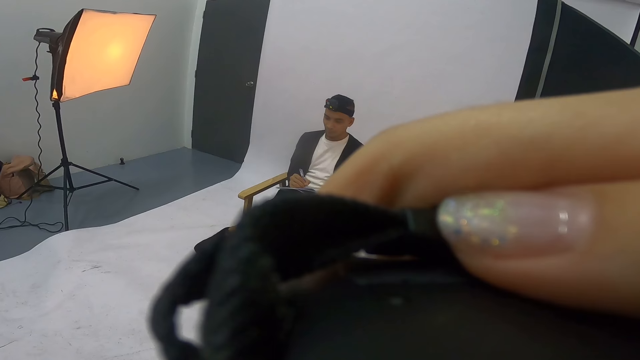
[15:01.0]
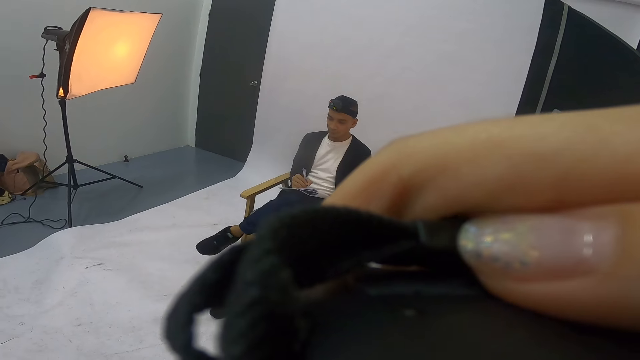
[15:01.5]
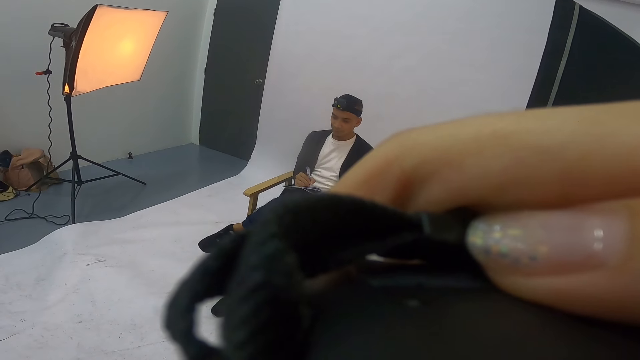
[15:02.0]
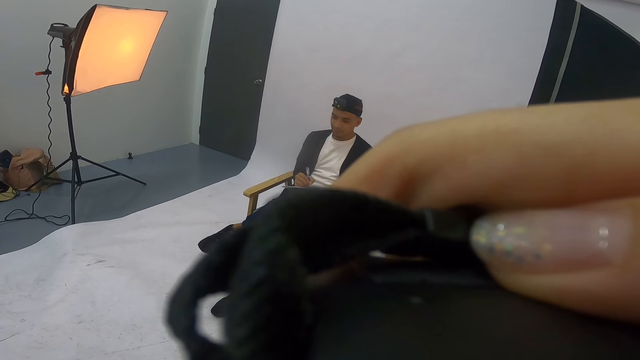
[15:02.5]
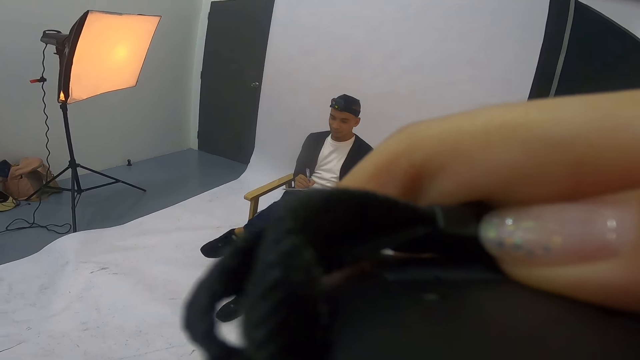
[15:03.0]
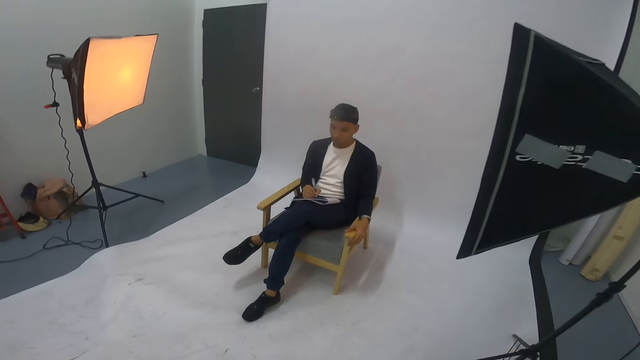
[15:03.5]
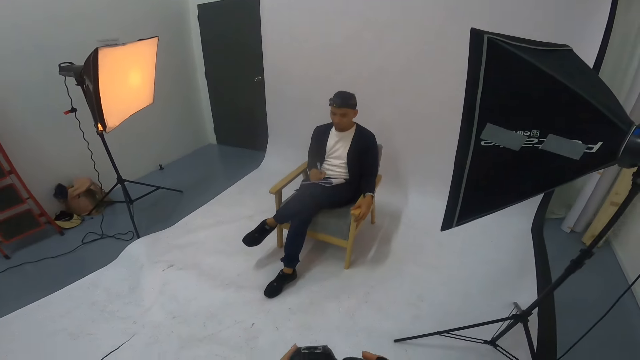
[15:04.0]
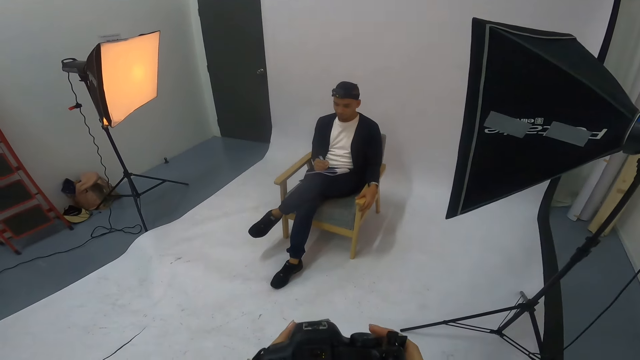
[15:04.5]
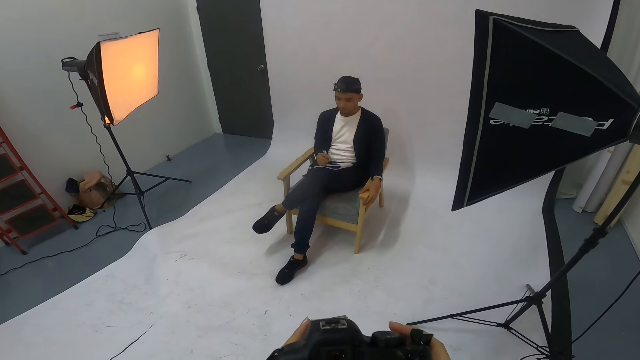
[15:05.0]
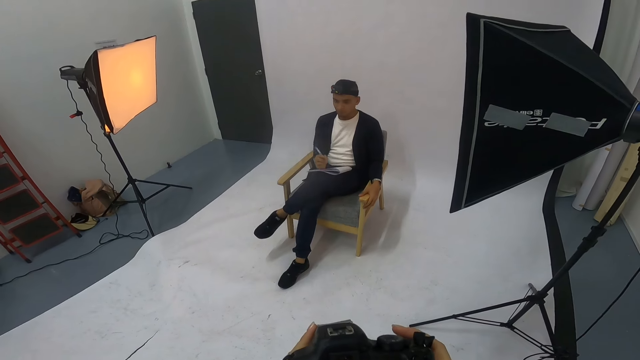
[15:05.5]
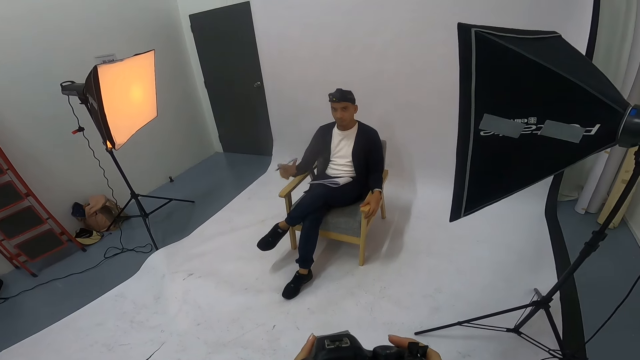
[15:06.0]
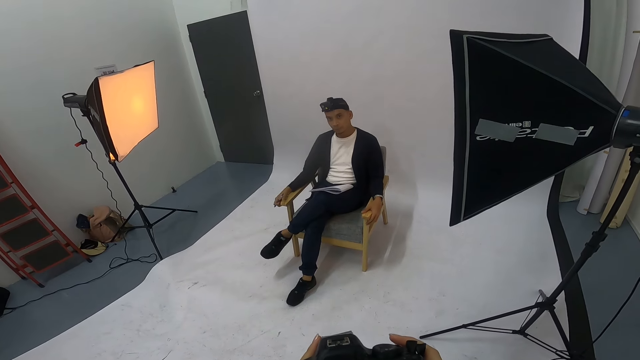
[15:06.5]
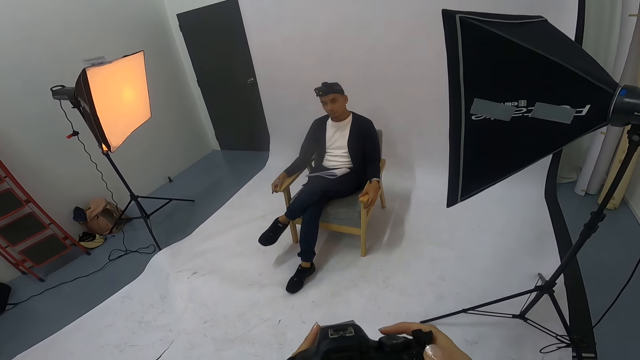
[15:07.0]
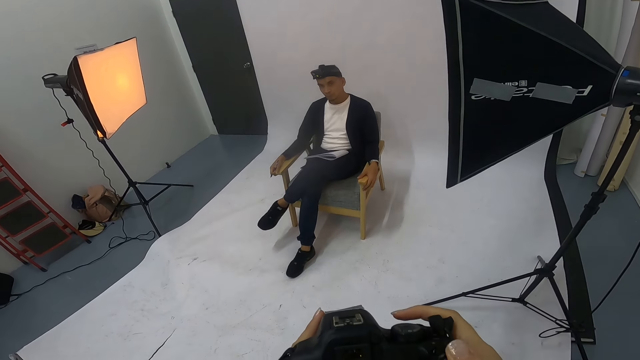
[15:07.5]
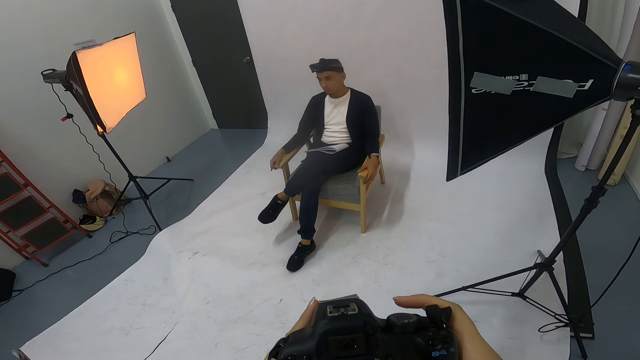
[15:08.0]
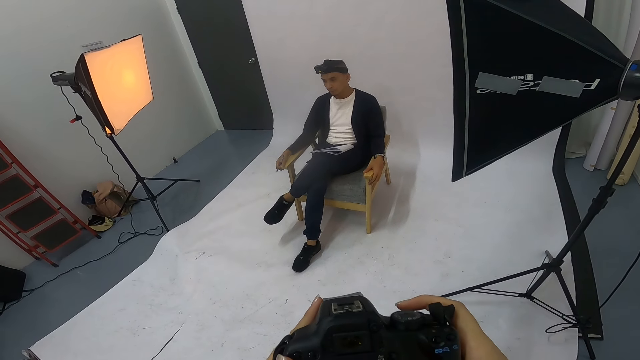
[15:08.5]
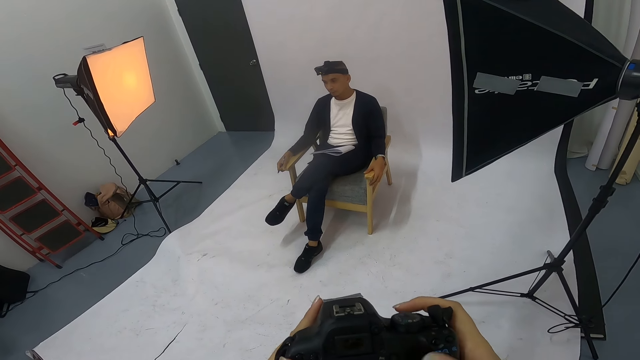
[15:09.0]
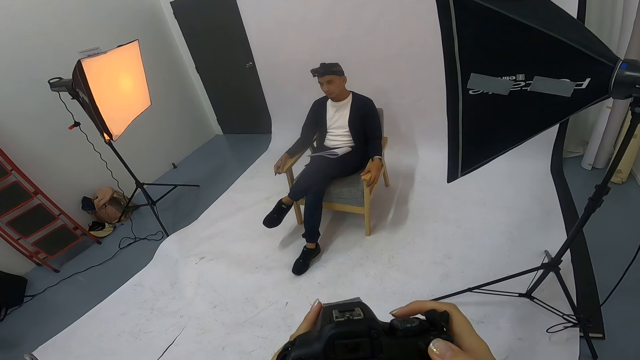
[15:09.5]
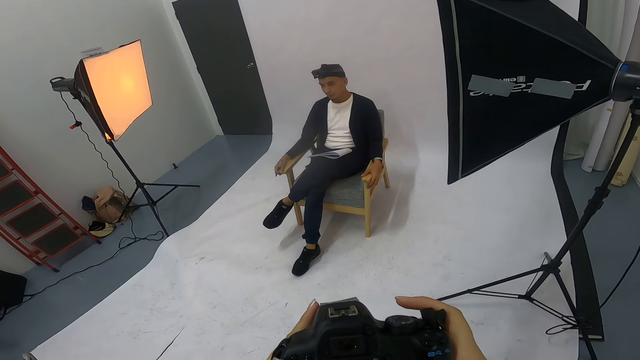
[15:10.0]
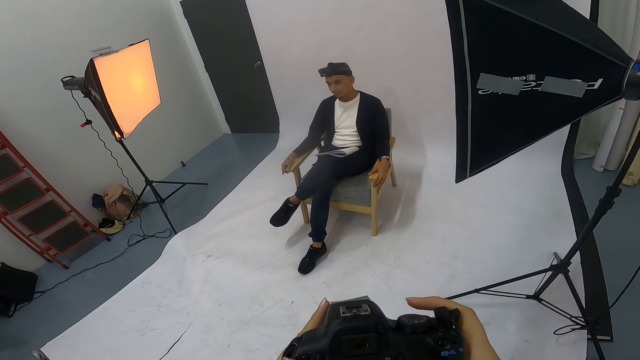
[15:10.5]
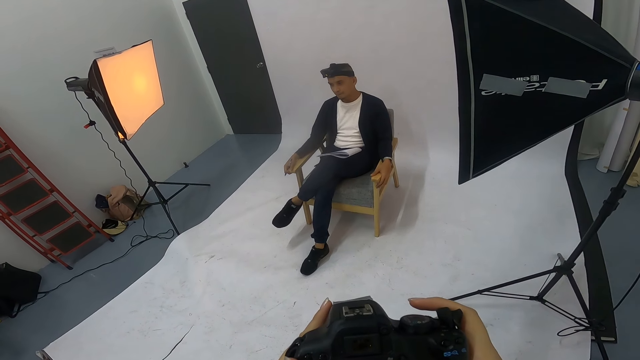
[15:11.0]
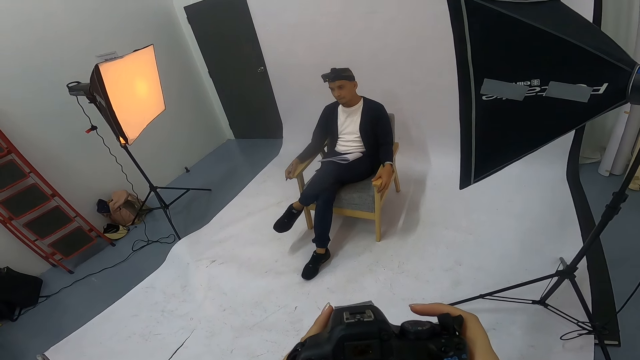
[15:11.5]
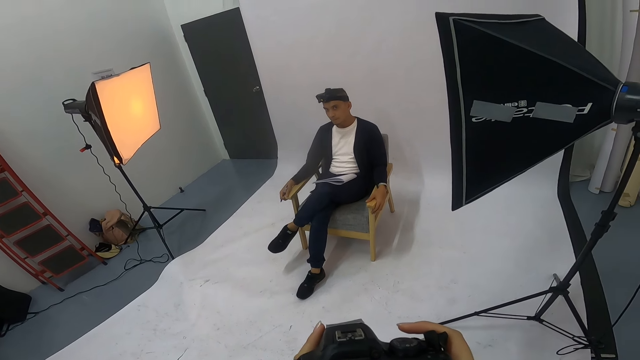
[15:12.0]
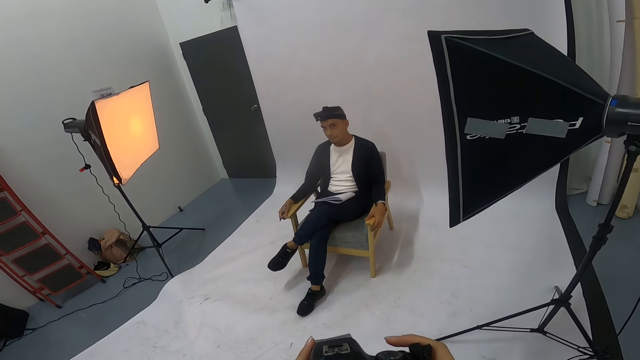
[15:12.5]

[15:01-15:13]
The camera wearer takes a photo shot of someone. They scroll through the phone.

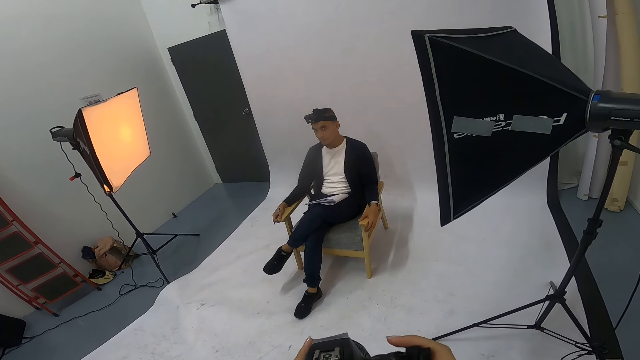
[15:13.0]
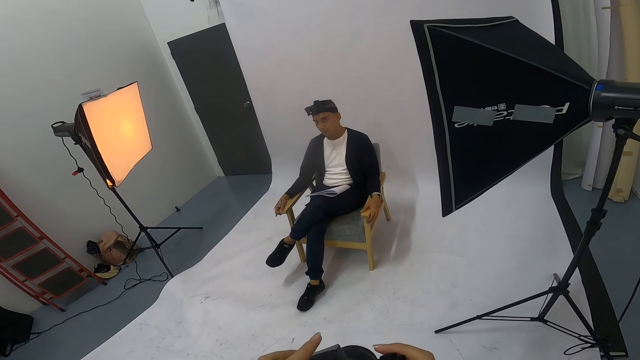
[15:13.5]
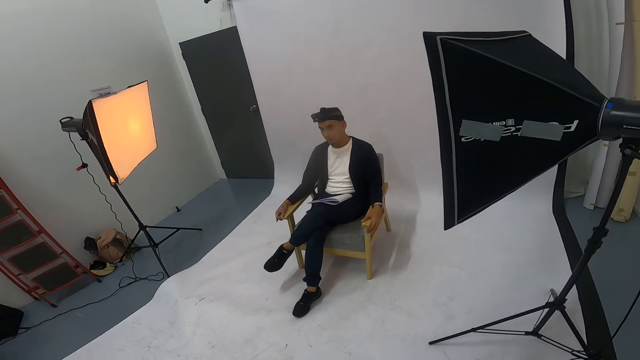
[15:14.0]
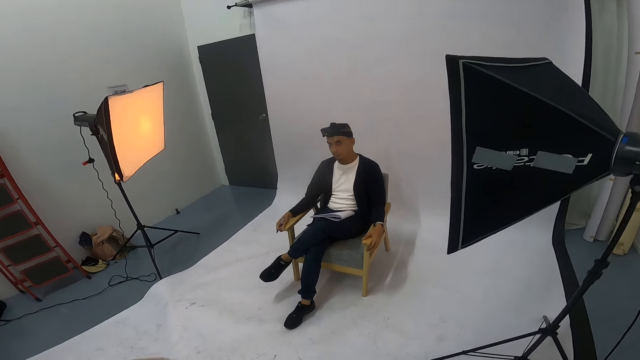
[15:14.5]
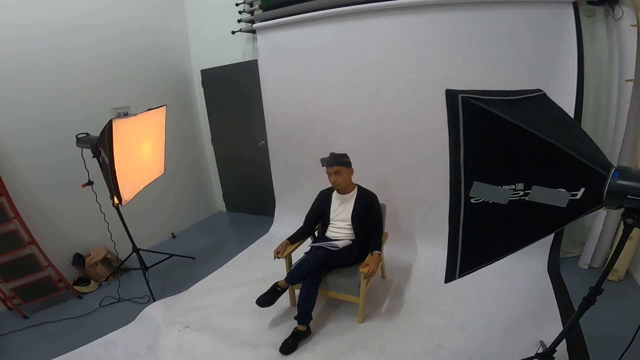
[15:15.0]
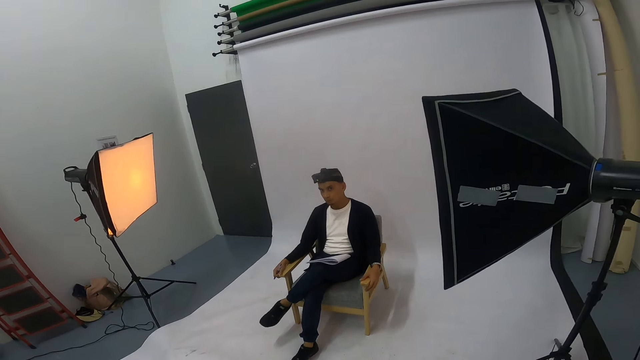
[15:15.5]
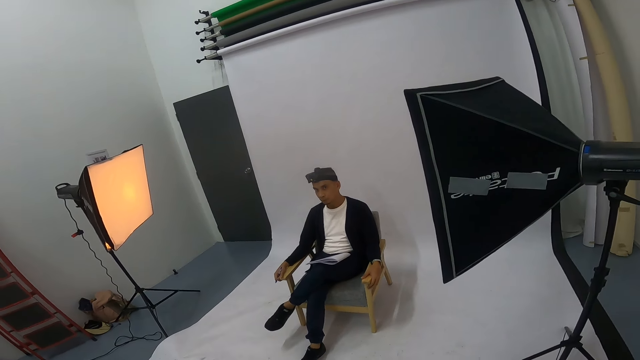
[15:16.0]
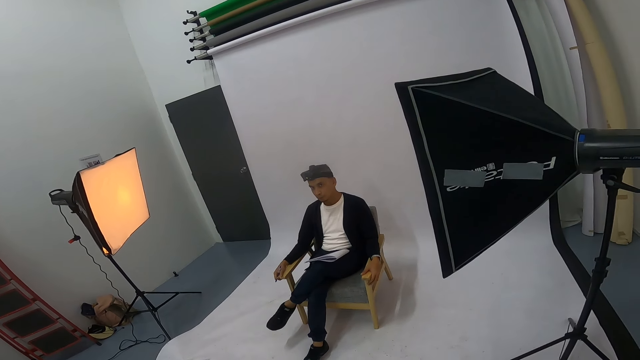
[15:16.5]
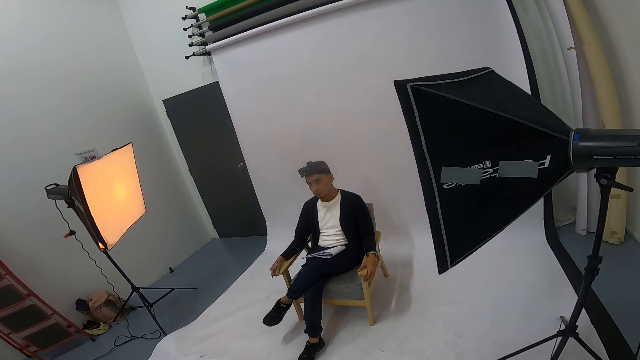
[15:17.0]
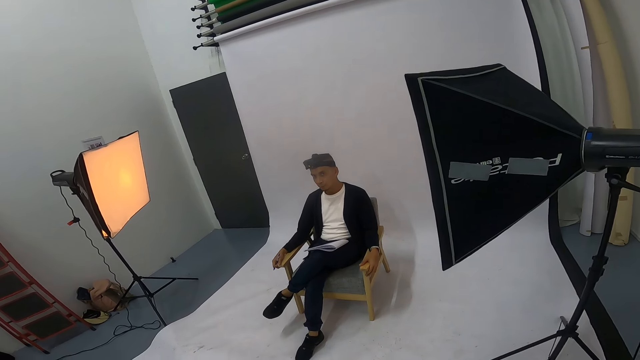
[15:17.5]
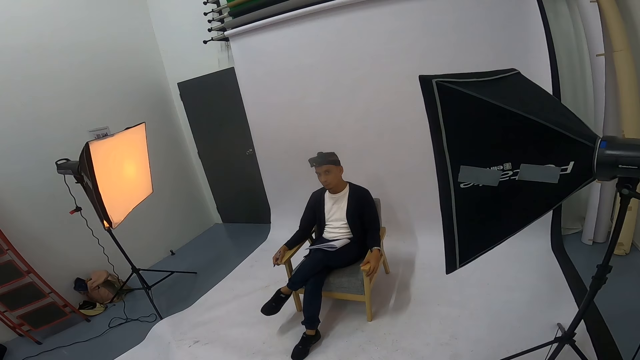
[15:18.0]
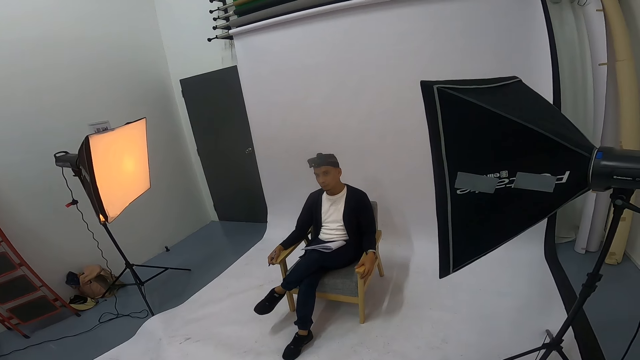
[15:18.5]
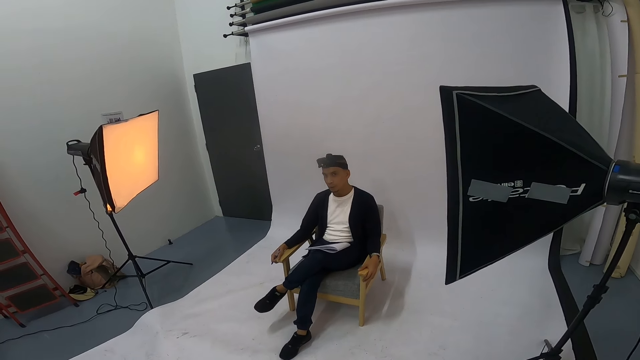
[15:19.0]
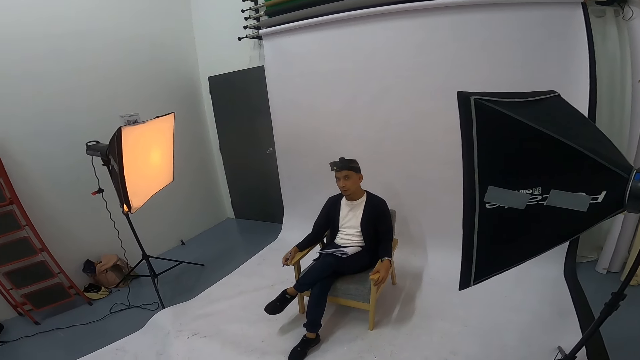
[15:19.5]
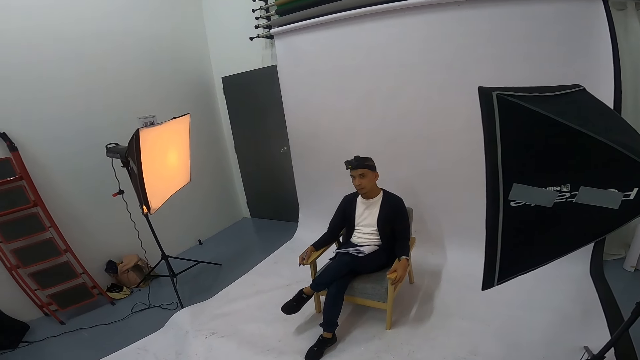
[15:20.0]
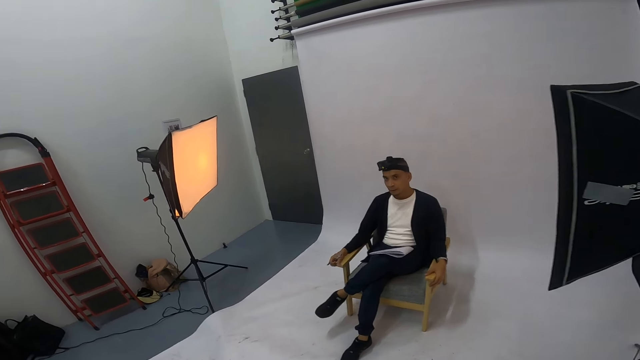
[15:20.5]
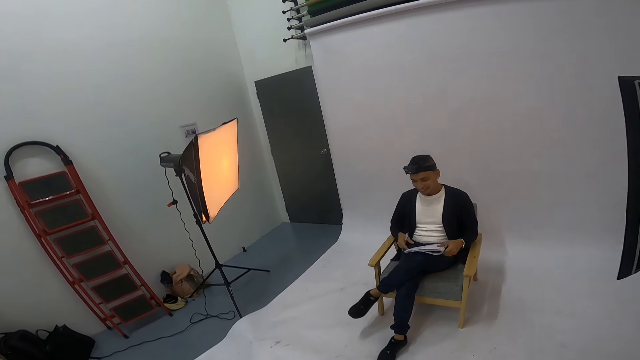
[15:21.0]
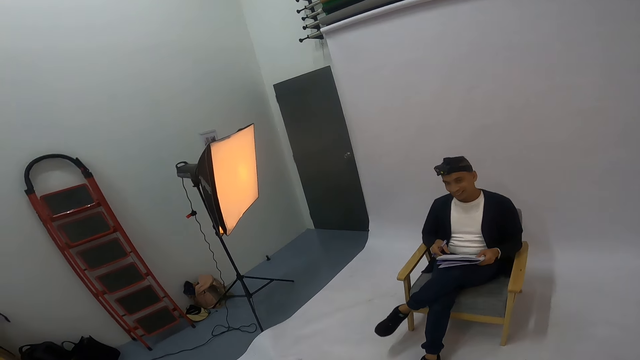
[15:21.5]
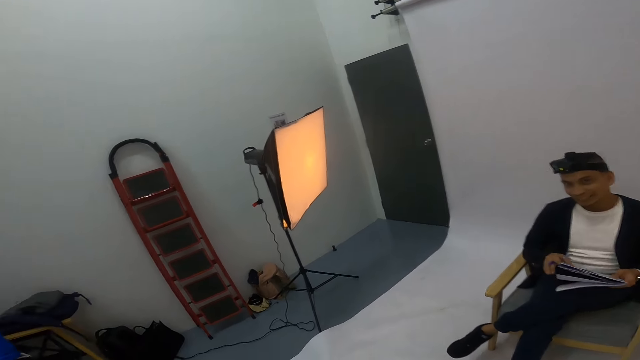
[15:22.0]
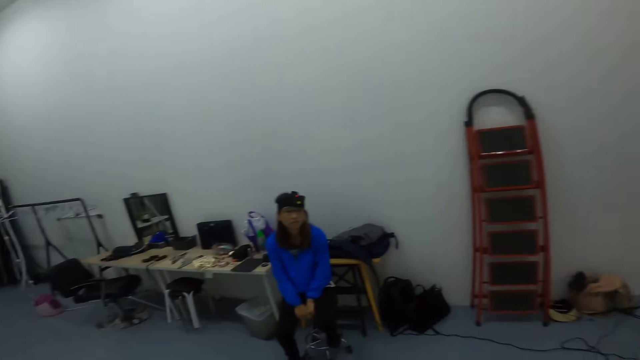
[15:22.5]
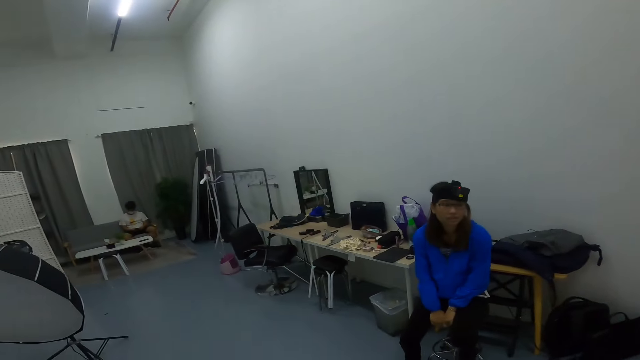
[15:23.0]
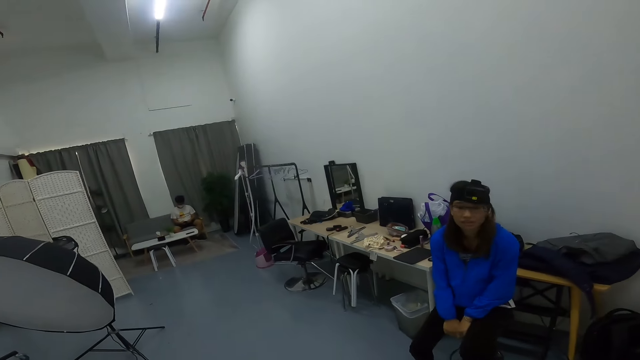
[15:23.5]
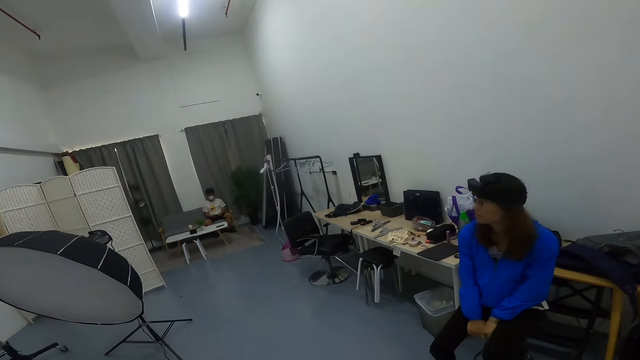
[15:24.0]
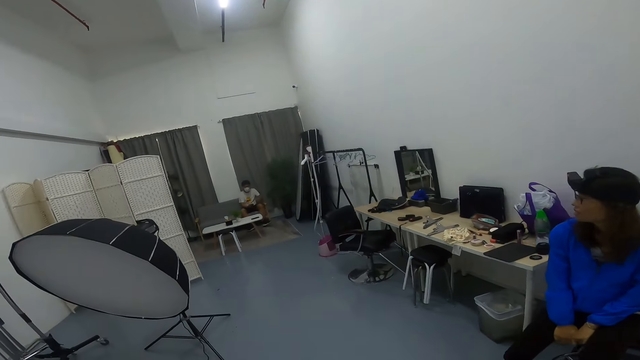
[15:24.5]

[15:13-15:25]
The camera wearer interacts with someone. A woman sits on a chair. A man sits on a couch.
